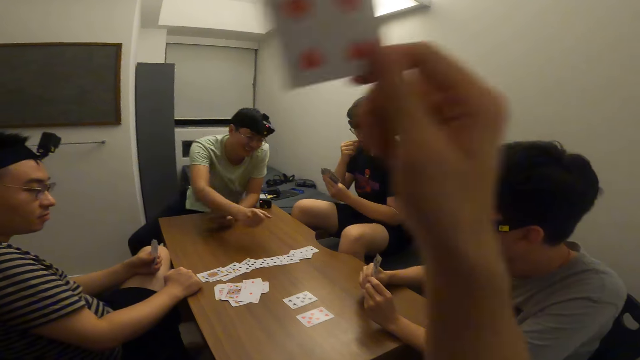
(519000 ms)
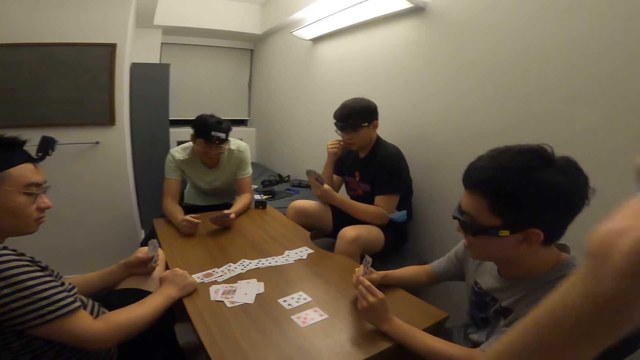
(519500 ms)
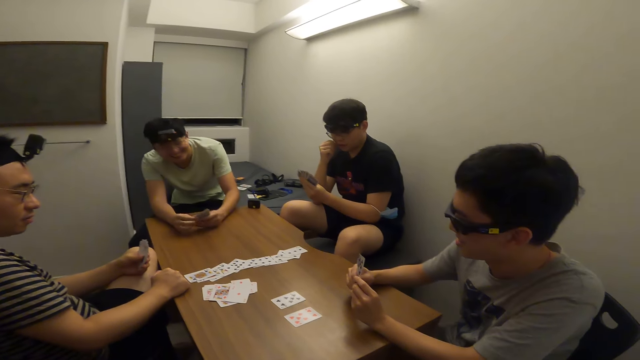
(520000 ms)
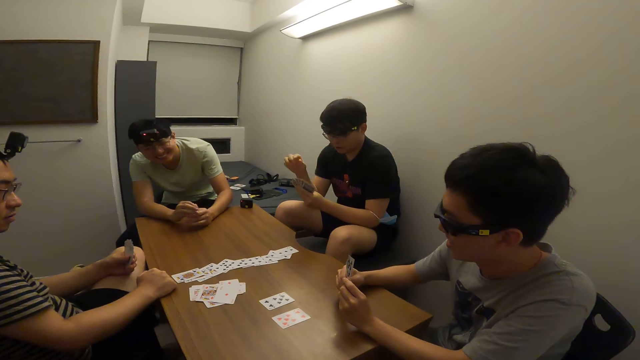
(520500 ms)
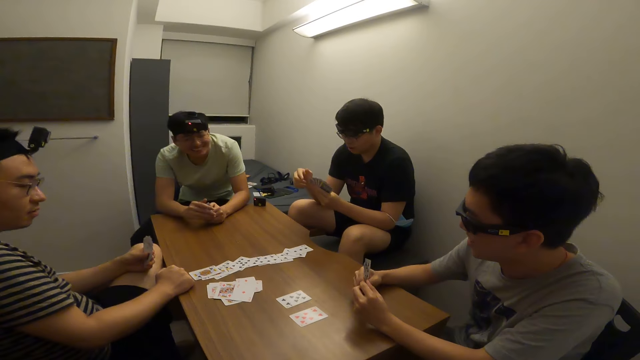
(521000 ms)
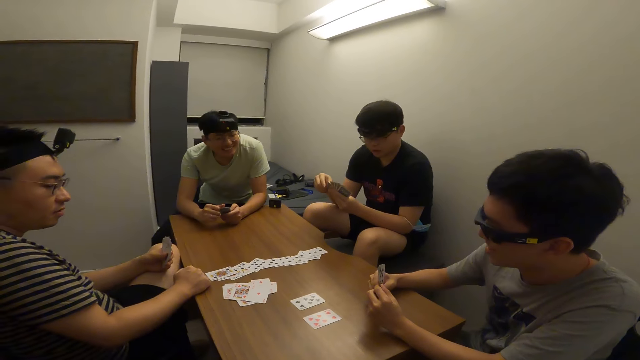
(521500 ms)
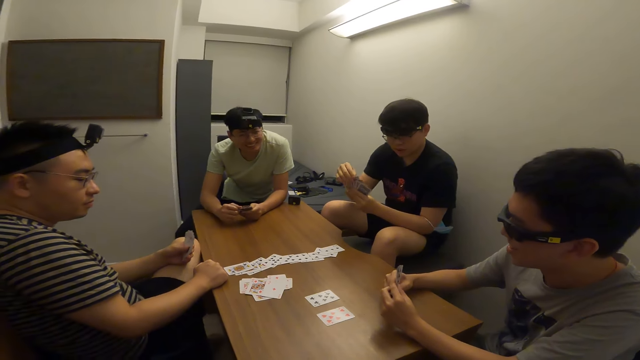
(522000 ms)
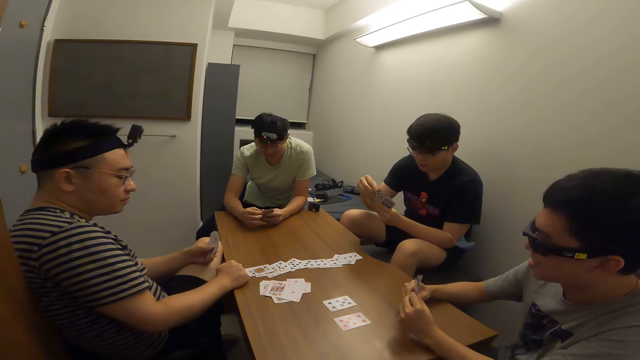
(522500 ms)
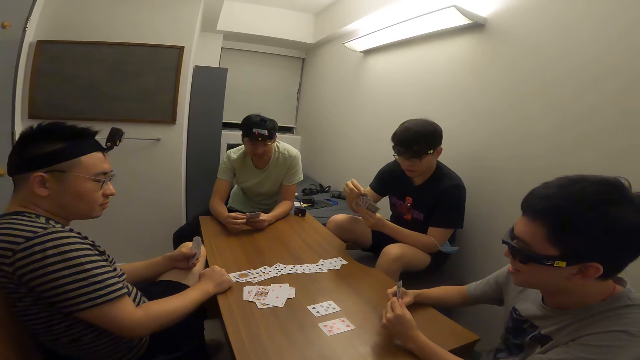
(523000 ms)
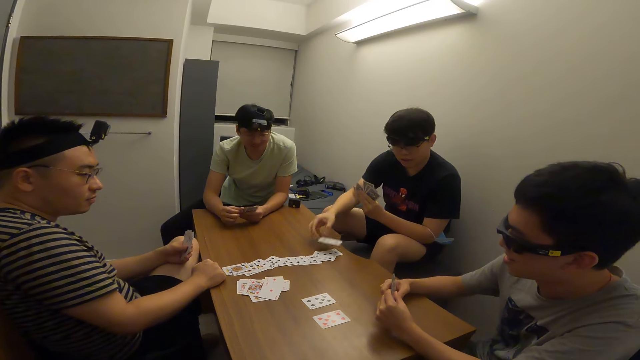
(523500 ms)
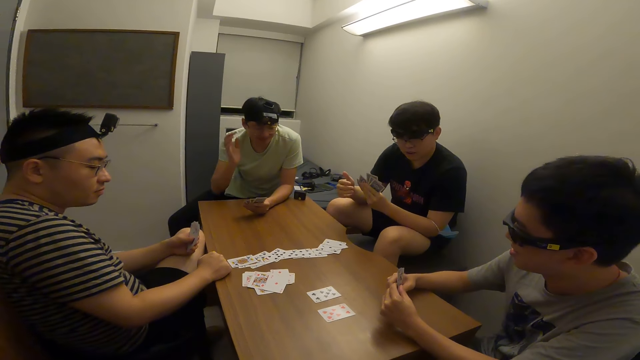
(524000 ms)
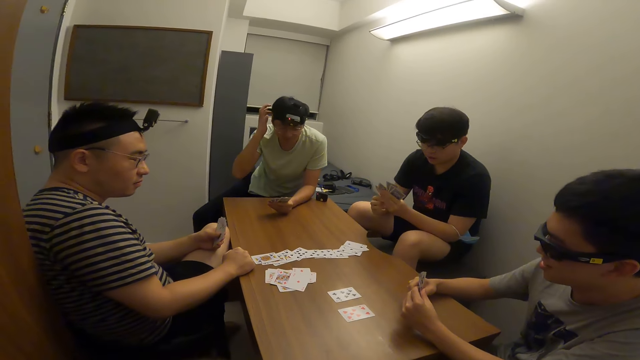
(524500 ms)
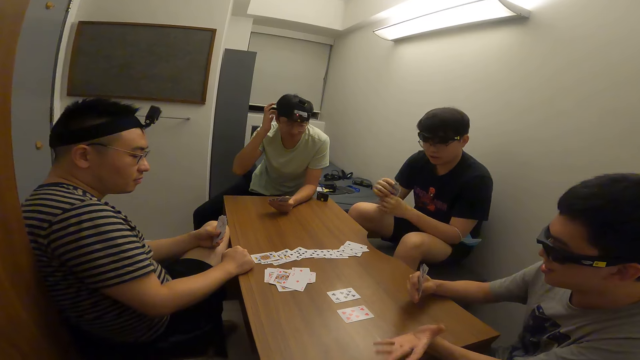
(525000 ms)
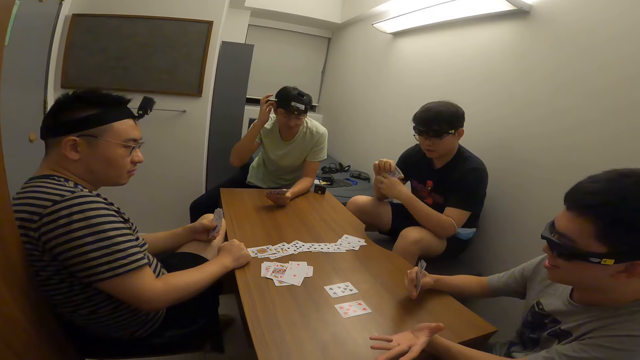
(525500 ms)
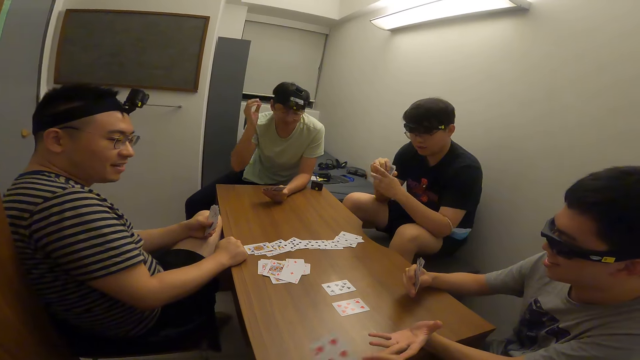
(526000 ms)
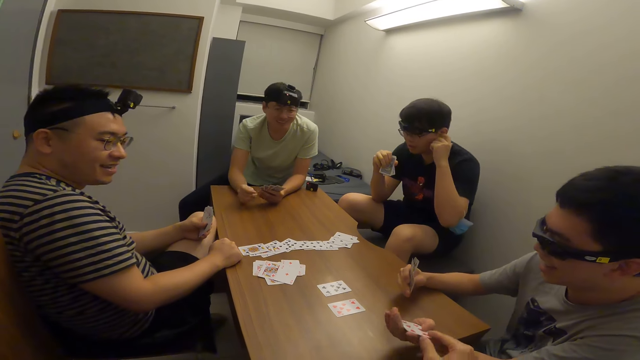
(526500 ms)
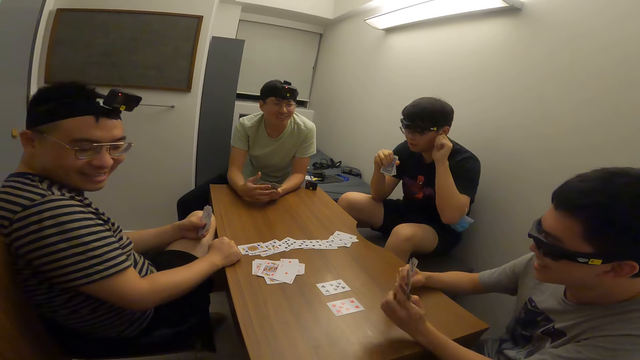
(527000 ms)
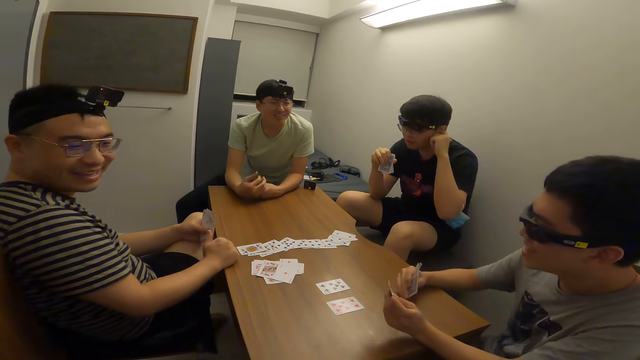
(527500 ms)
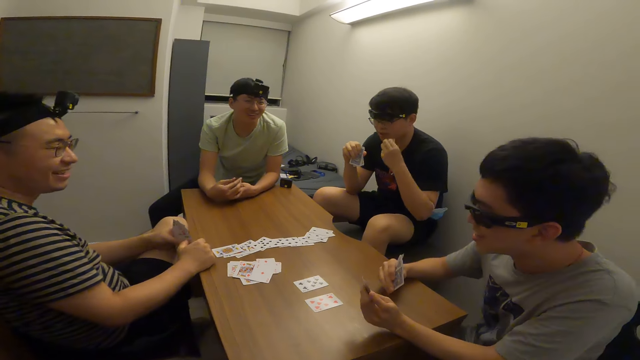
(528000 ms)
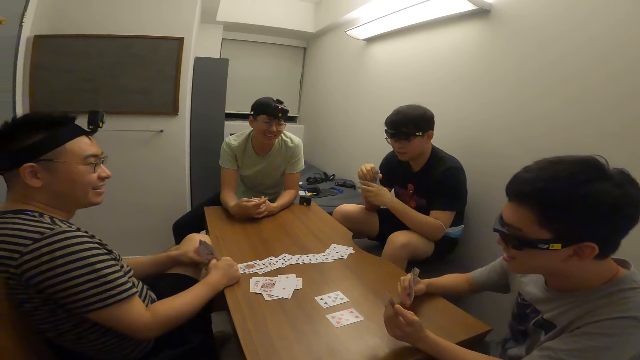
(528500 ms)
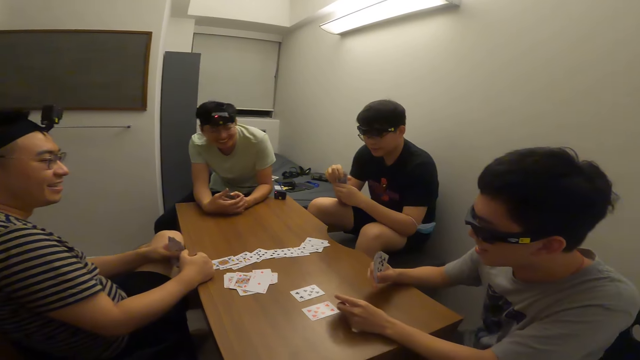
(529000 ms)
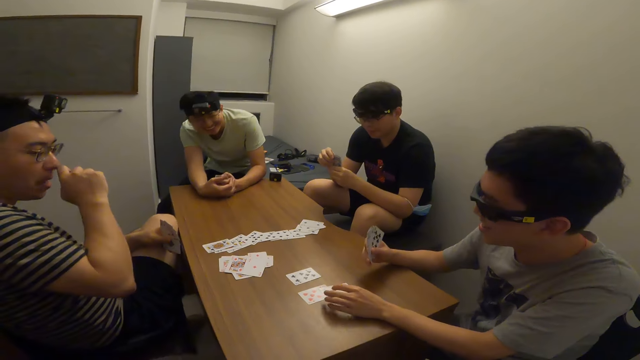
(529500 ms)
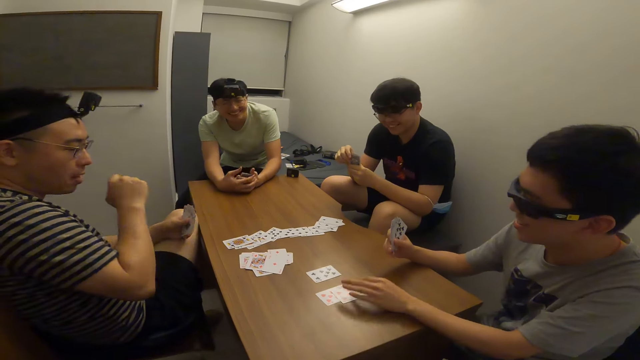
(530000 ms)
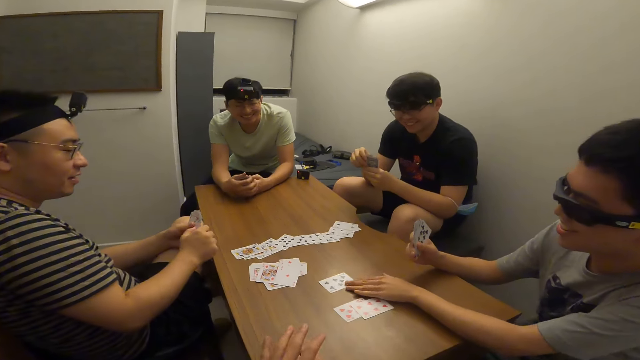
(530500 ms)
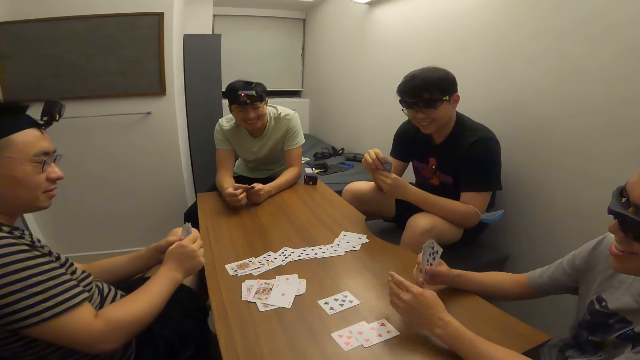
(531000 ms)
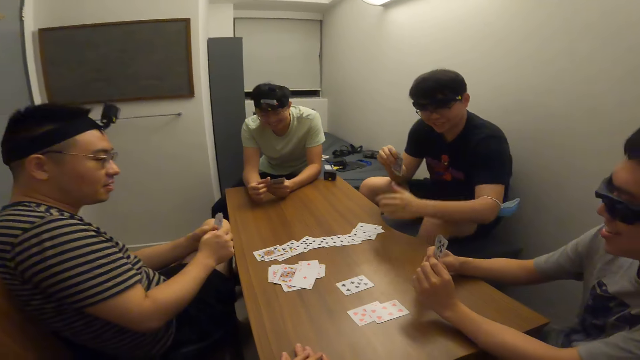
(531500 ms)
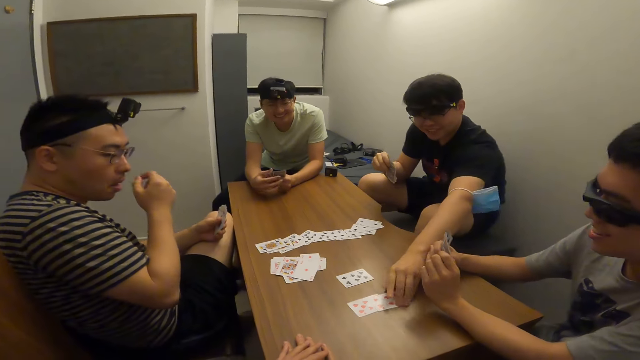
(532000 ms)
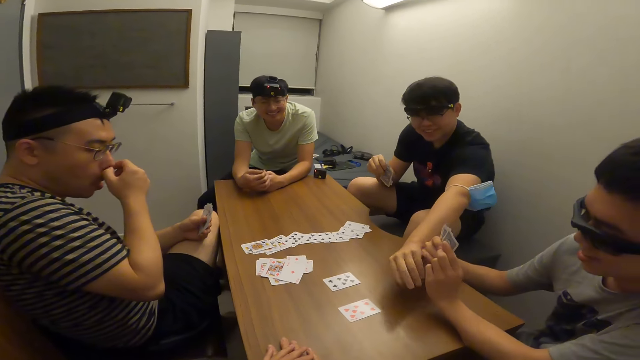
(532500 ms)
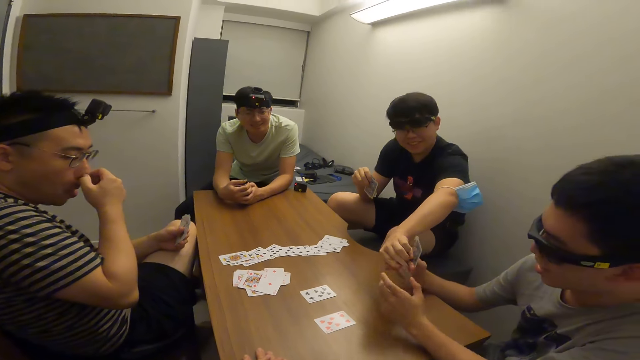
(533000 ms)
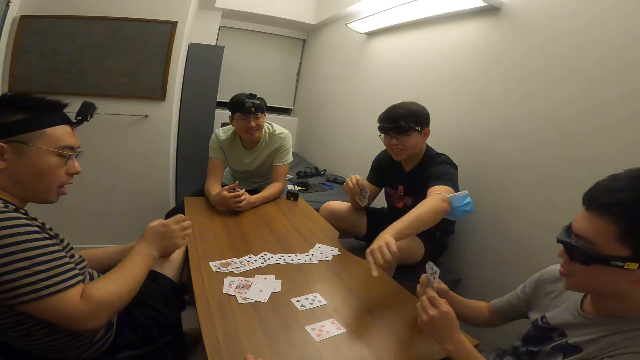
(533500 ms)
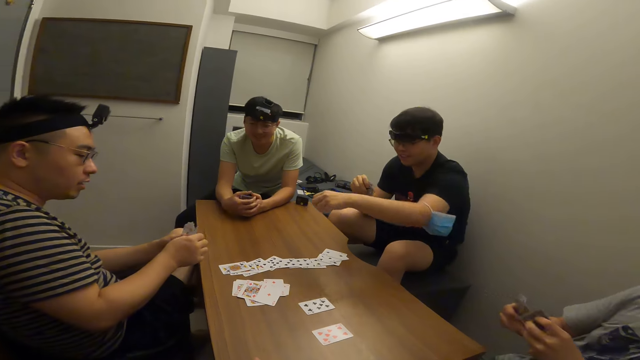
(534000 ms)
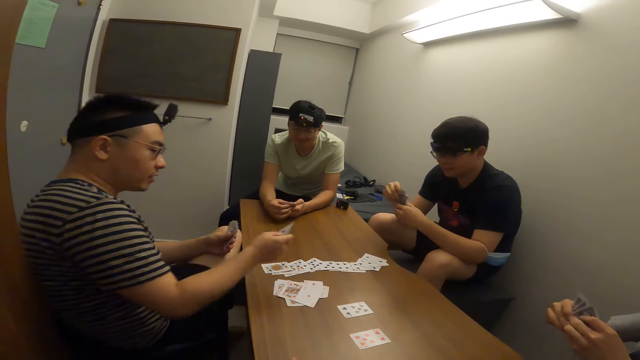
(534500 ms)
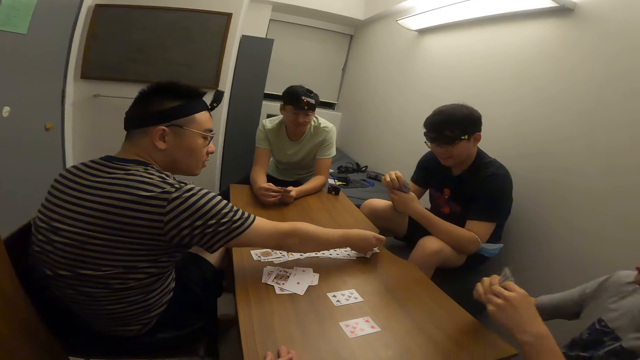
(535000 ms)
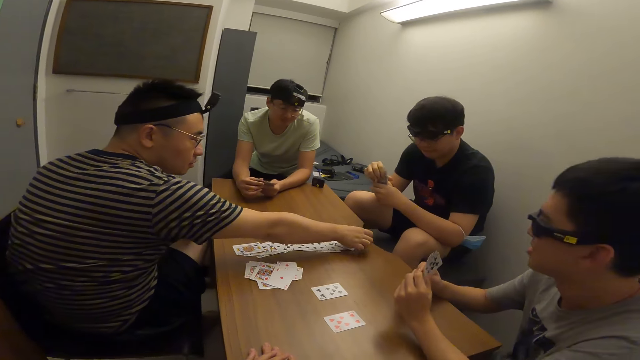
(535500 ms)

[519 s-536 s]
A man places a card on the table with his right hand. The camera wearer passes a card to another man with his right hand. The second man places a card on the table with his right hand and moves cards on the table. The first man picks the card from the table with his left hand and gives the card to the second man with his left hand. A third man places a card on the table with his right hand.

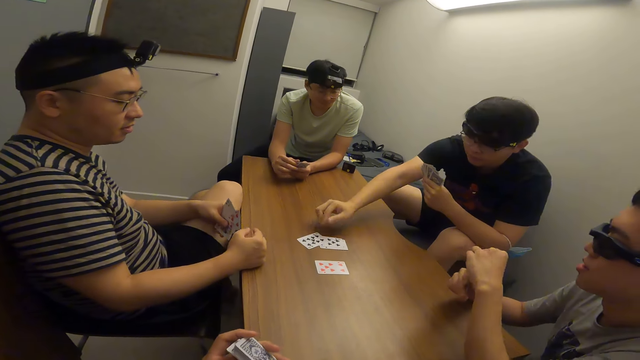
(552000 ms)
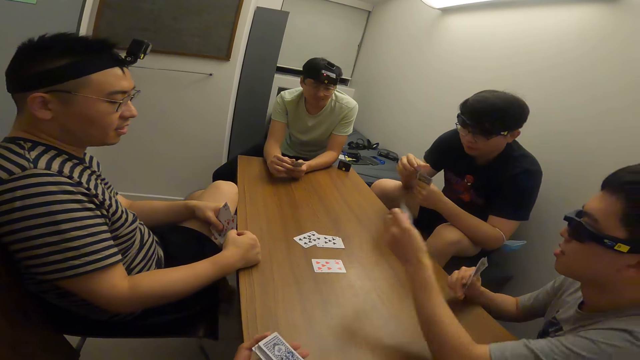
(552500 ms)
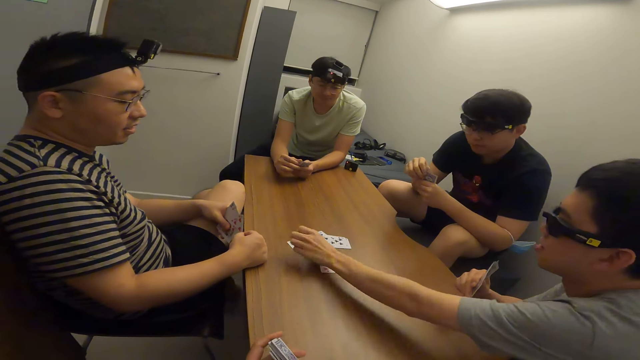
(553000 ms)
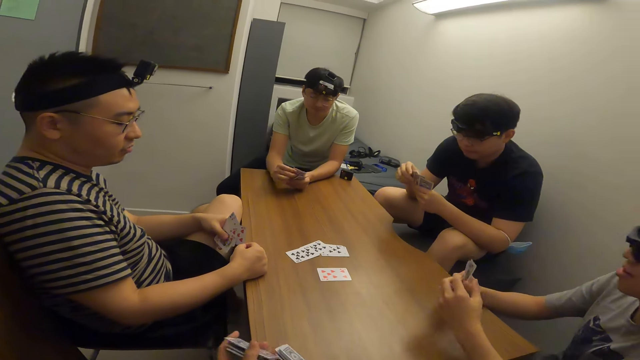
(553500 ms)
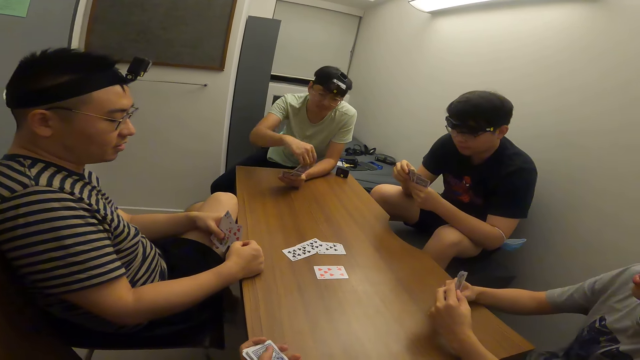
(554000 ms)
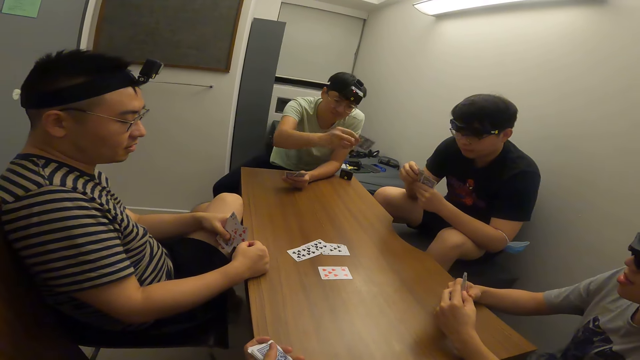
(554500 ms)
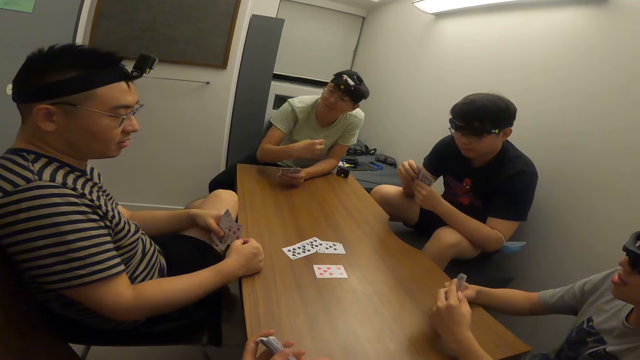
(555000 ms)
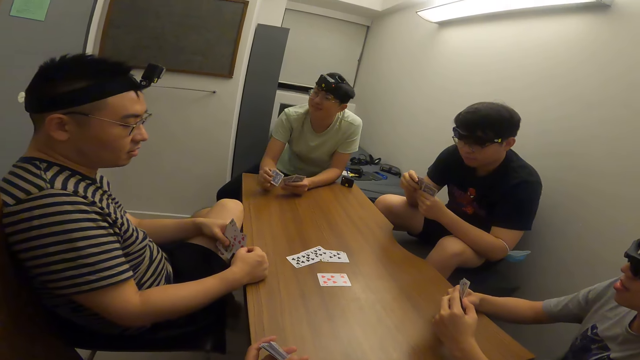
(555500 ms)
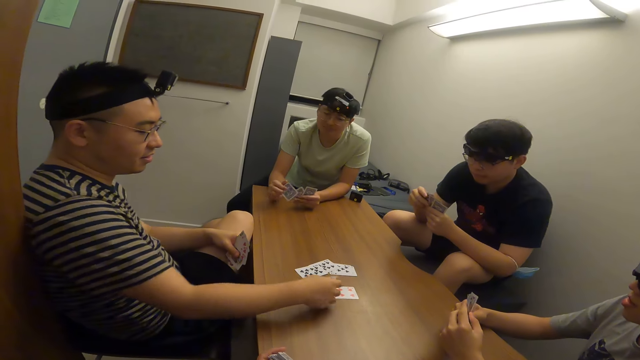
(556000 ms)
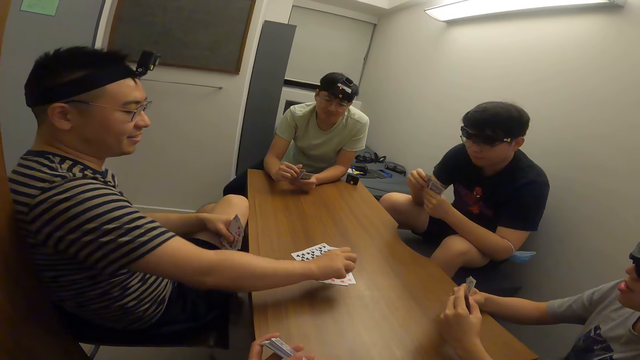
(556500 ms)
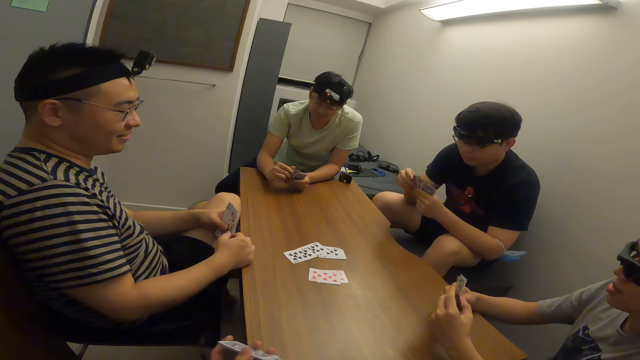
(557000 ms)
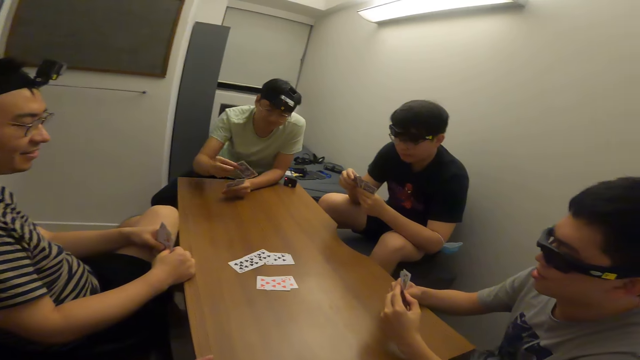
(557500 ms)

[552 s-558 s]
A man places the card on the table with his right hand. A player places a card on the table with his right hand.
